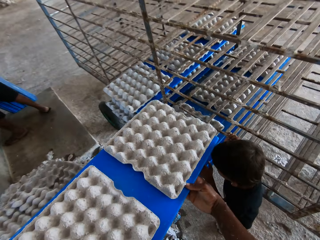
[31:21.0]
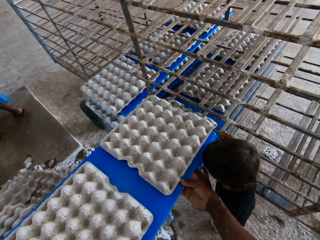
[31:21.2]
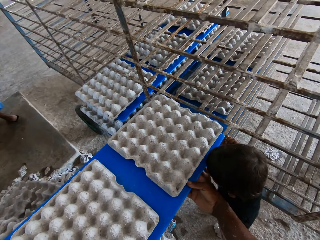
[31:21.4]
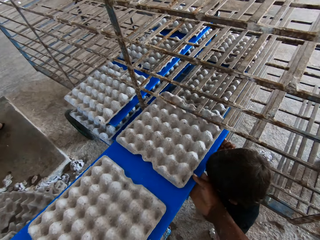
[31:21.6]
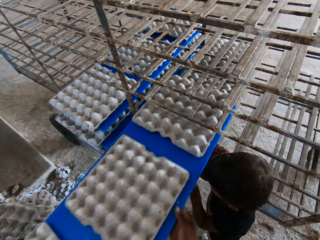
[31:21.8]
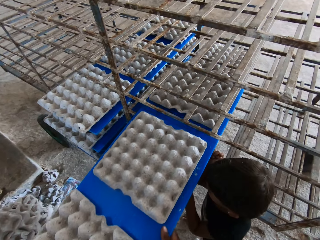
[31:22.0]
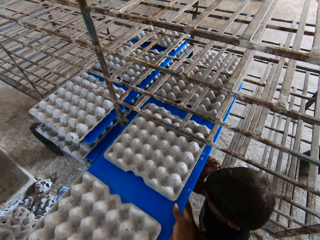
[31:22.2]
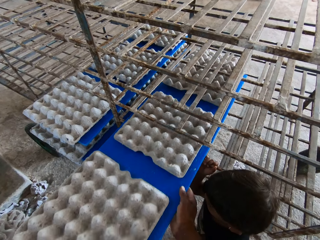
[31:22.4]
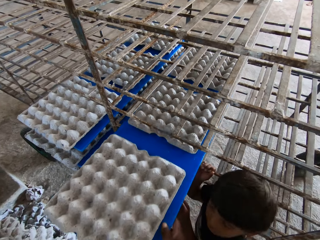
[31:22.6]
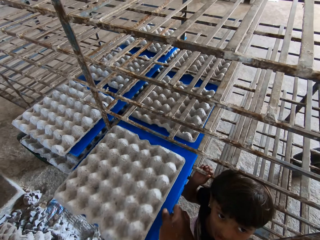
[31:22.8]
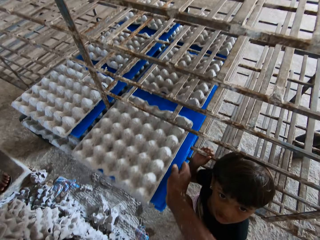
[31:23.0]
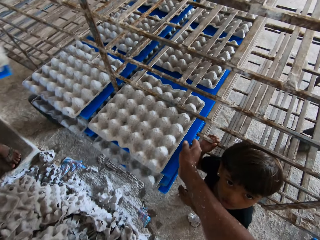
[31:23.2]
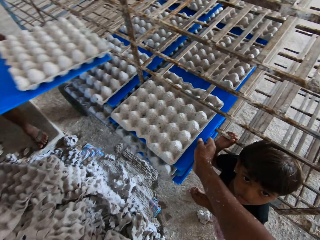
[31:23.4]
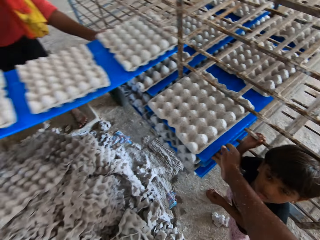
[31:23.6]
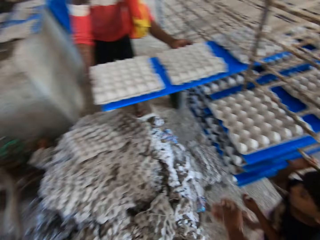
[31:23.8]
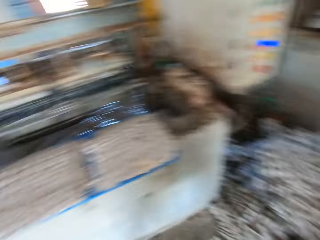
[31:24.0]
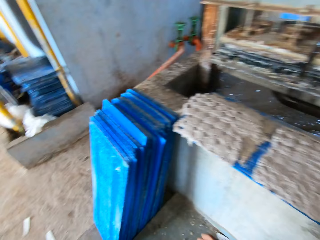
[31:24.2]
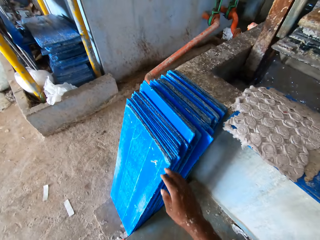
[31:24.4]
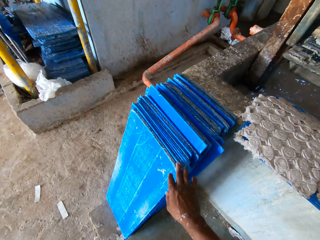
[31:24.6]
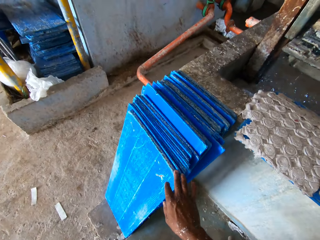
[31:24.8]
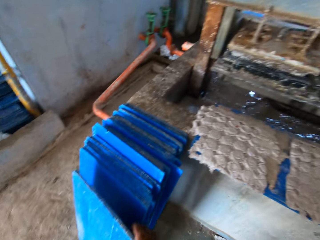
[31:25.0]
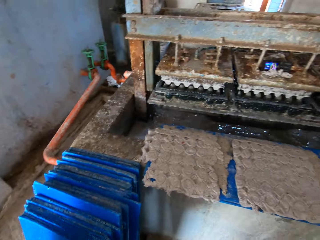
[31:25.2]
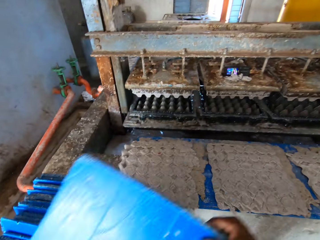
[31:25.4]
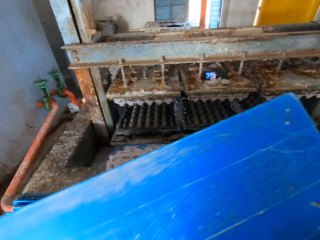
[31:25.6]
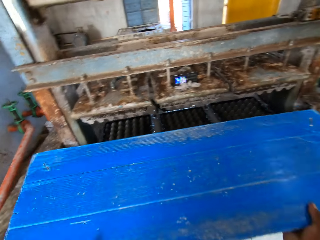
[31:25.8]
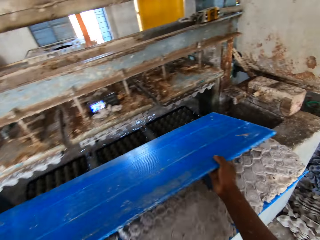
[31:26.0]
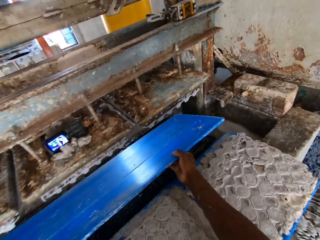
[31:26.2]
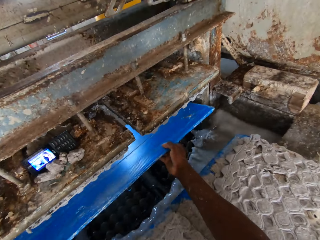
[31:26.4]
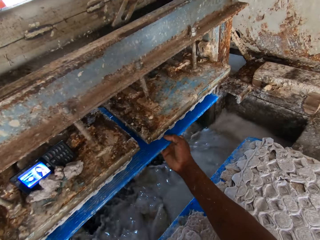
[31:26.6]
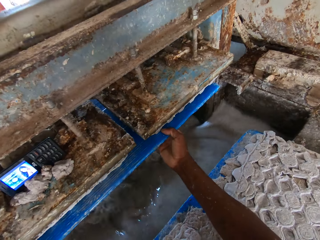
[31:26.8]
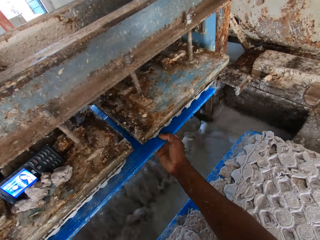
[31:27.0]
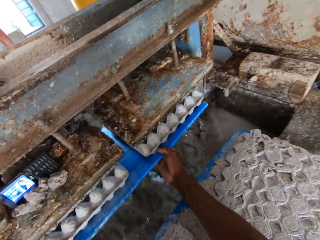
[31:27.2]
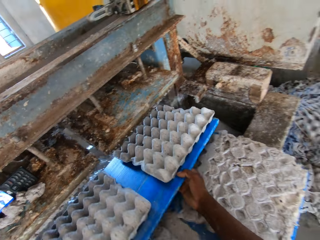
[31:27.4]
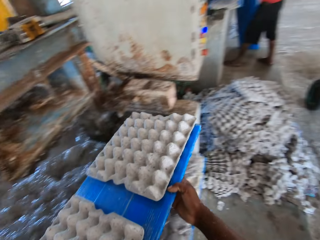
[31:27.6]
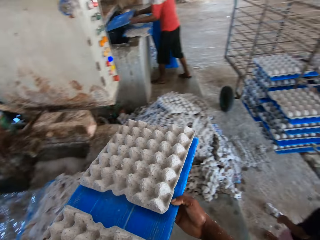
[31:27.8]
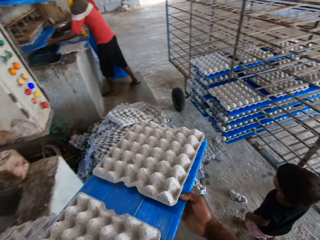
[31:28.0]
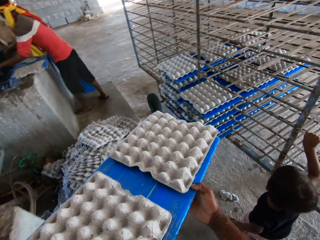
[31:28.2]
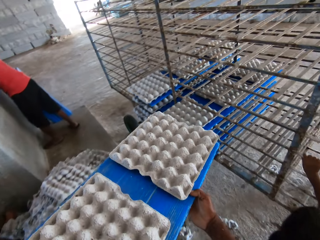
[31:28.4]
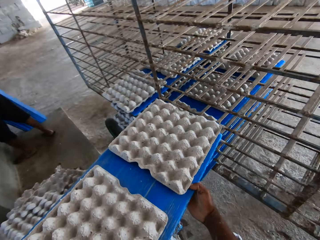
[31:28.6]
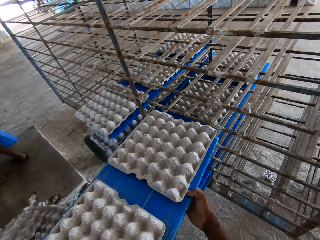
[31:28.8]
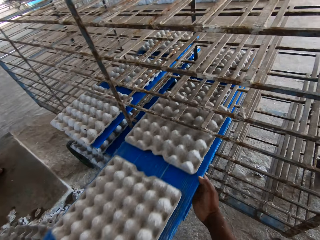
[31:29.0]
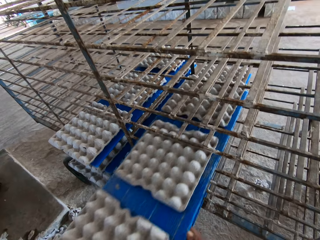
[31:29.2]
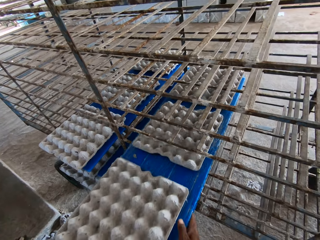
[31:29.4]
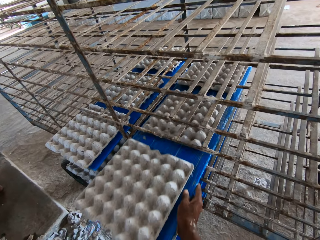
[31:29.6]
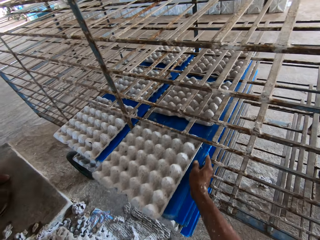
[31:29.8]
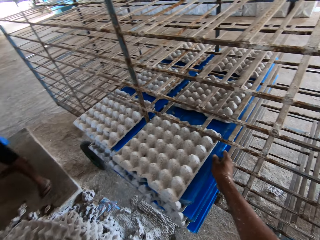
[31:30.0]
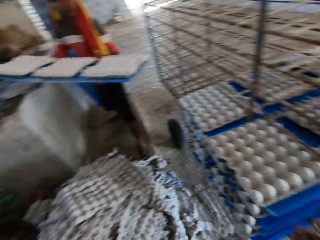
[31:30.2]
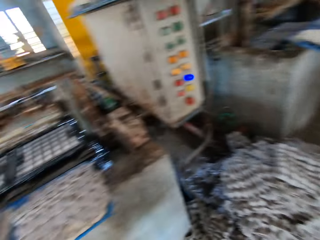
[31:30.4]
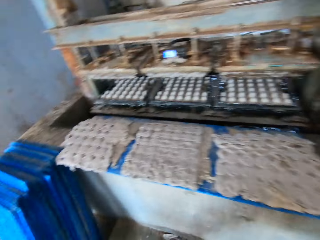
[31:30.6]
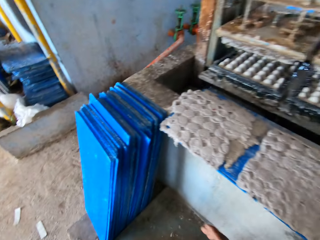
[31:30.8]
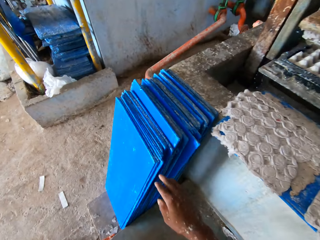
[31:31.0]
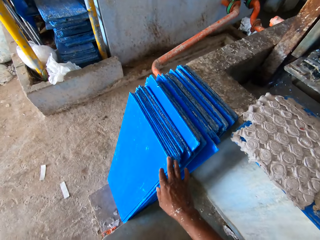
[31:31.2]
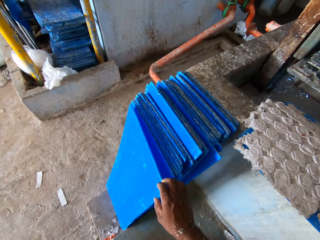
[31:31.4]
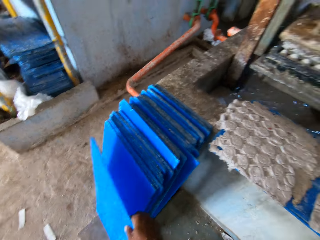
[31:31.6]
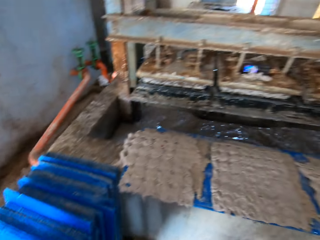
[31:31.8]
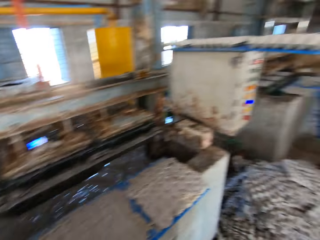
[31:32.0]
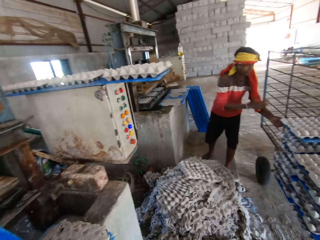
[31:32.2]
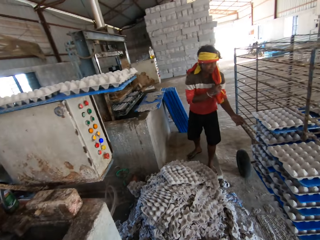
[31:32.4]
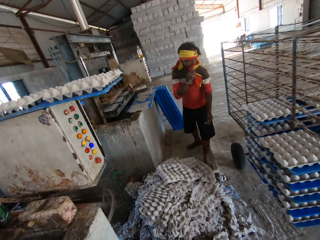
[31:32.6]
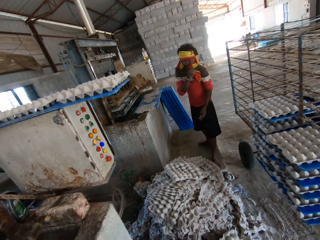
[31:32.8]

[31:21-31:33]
The camera wearer stacks the egg cartons on the polypropylene plastic in both hands on the rack. He interacts with a child. A man stacks the egg cartons on the polypropylene plastic in his hands on the rack. The camera wearer looks around. He picks up a polypropylene plastic on the ground by the egg pulp machine with his right hand. He takes egg cartons from the egg pulp machine with the polypropylene plastic in his hands. He walks towards the wheelbarrow. He stacks the egg cartons on the polypropylene plastic in both hands on the rack. He moves around. He picks up a polypropylene plastic on the ground by the egg pulp machine with his right hand.

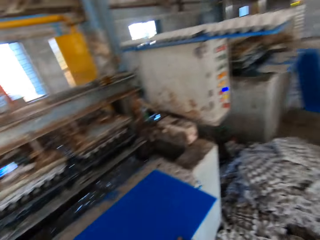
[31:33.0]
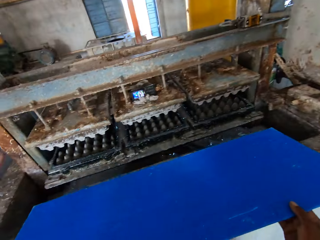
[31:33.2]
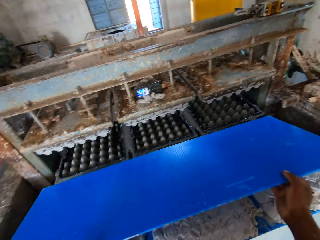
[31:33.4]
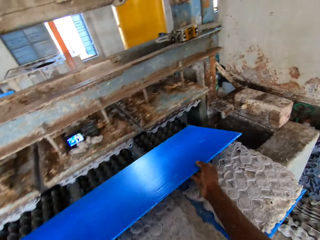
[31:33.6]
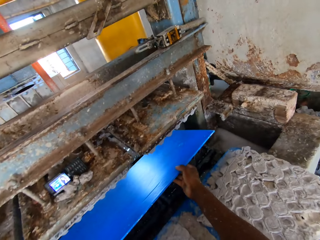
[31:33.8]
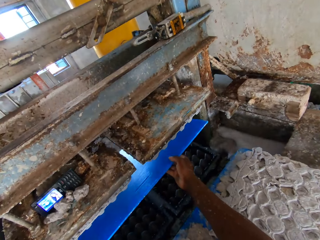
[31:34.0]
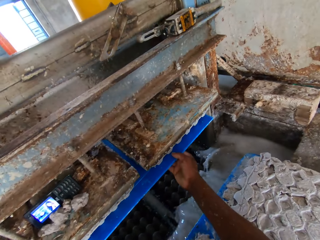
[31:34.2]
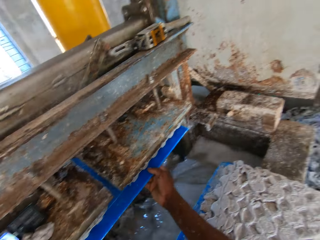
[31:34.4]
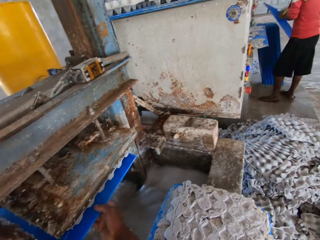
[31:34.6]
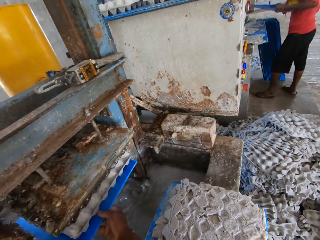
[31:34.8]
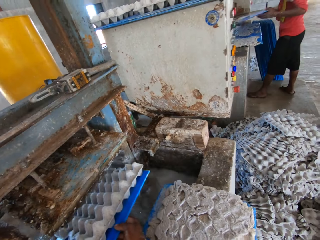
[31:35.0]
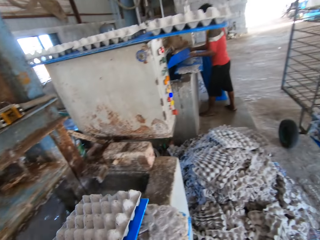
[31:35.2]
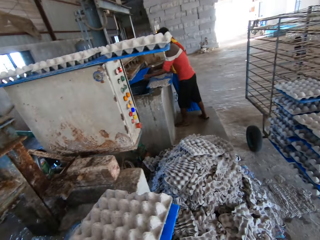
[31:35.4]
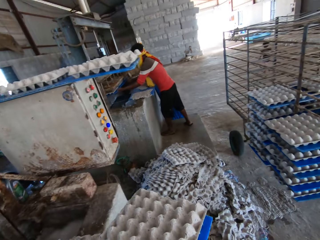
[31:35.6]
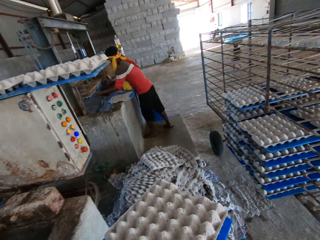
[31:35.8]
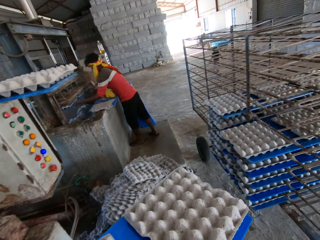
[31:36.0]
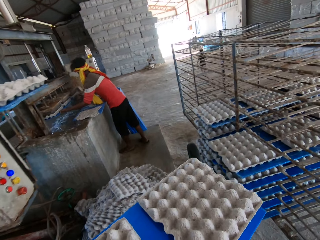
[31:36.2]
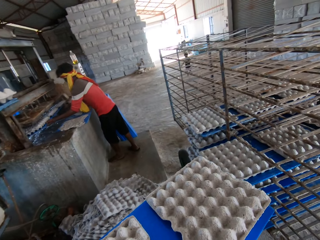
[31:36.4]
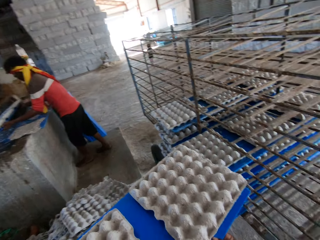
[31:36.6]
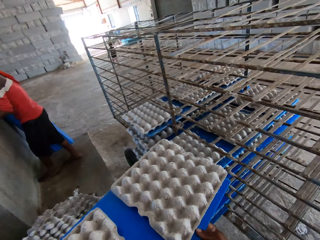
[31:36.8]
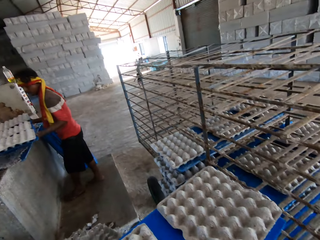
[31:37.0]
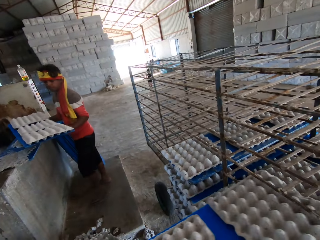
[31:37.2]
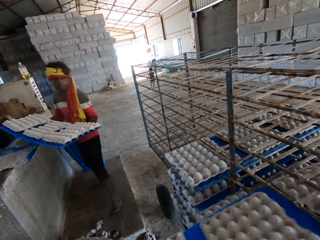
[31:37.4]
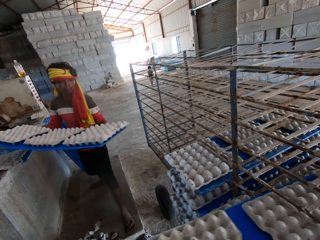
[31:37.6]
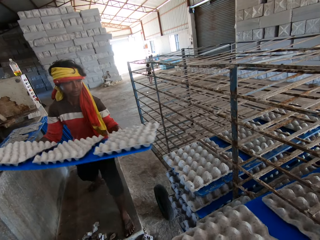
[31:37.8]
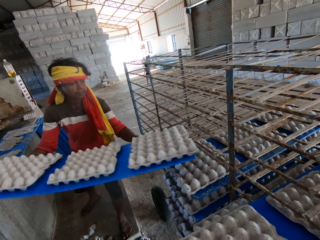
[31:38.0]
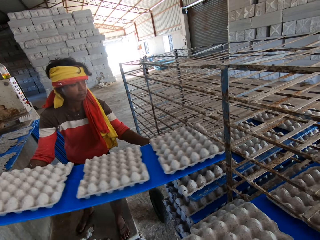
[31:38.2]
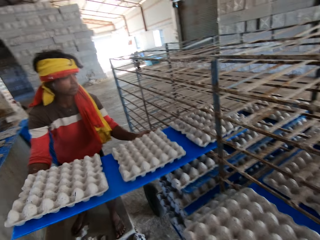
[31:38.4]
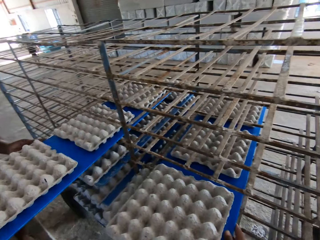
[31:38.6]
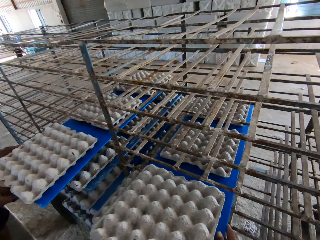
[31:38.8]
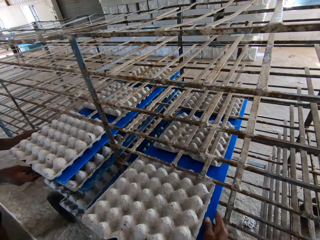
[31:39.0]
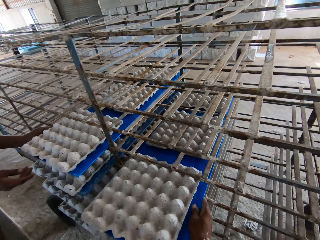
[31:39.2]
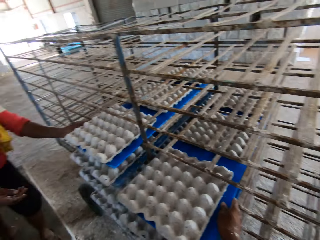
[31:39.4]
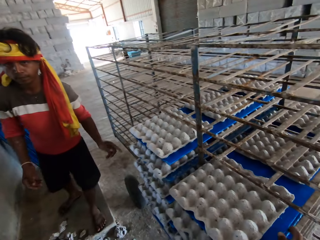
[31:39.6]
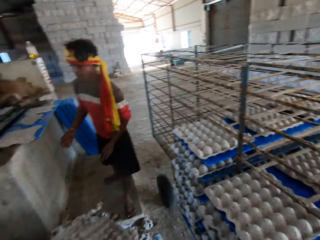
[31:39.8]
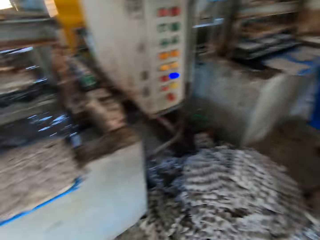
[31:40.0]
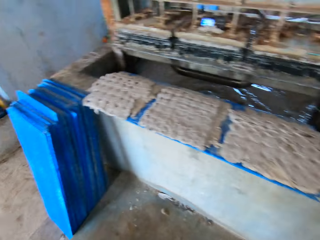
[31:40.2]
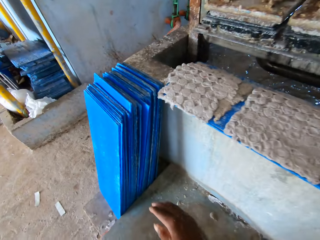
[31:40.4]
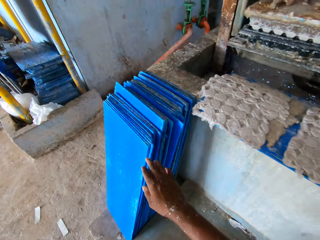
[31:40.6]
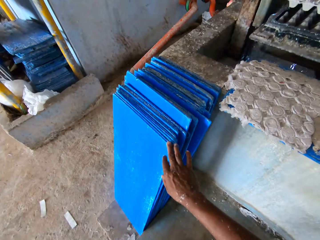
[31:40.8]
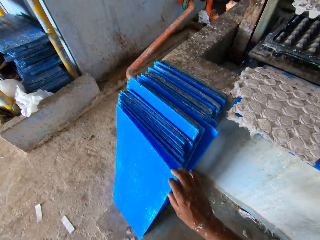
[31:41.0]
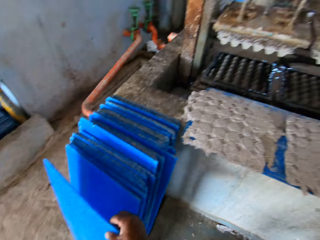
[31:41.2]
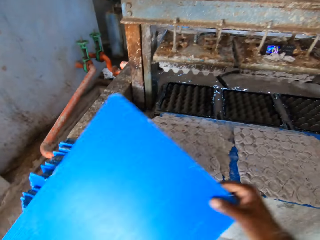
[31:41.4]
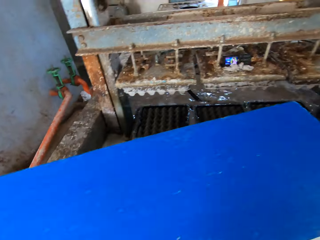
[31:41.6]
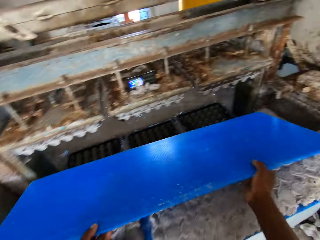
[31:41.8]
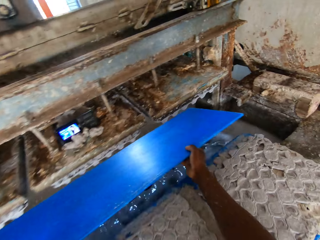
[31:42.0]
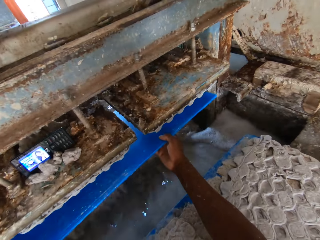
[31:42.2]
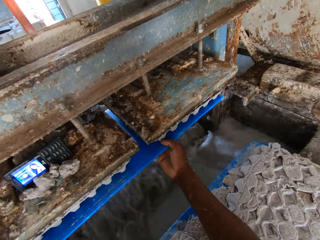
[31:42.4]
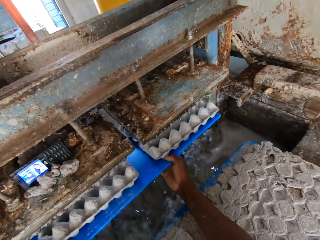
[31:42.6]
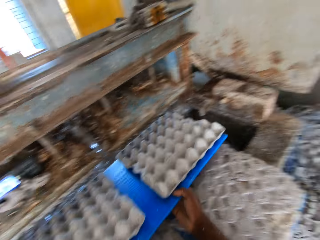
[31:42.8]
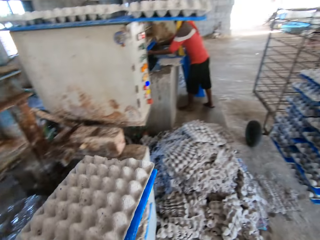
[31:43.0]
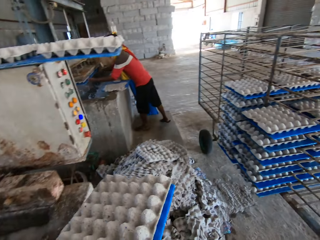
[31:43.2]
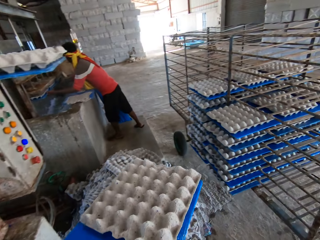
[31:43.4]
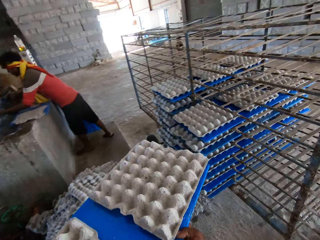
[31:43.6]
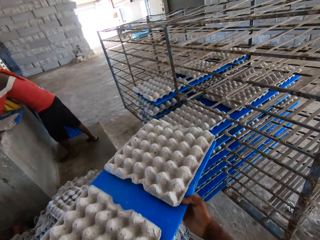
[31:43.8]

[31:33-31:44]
The camera wearer looks around. He takes egg cartons from the egg pulp machine with the polypropylene plastic in his hands. He walks towards the wheelbarrow. He stacks the egg cartons on the polypropylene plastic in both hands on the rack. A man stacks the egg cartons on the polypropylene plastic in his hands on the rack. The camera wearer converses. He picks up a polypropylene plastic on the ground by the egg pulp machine with his right hand. He takes egg cartons from the egg pulp machine with the polypropylene plastic in his hands.
